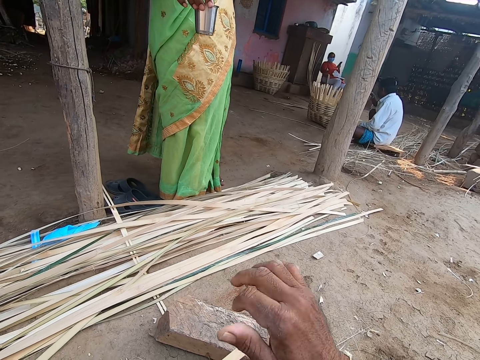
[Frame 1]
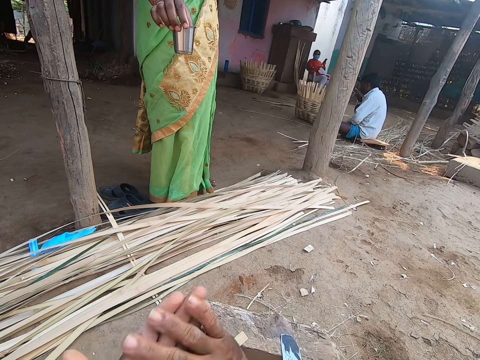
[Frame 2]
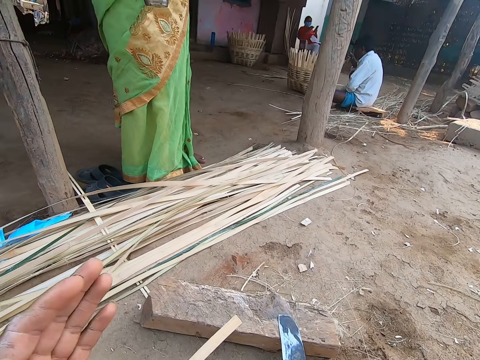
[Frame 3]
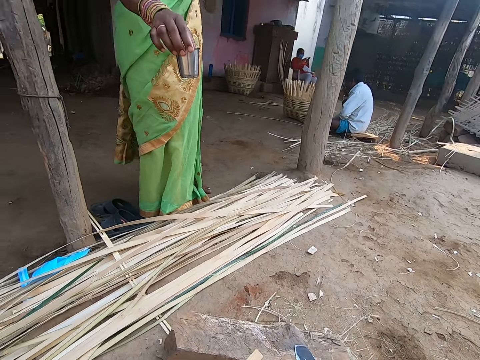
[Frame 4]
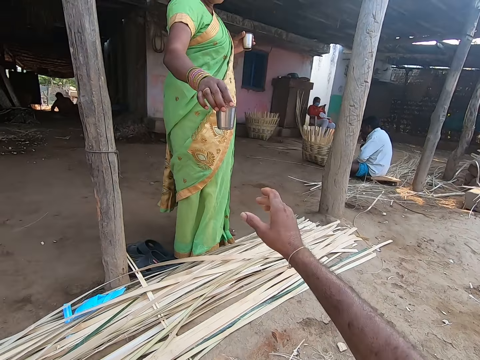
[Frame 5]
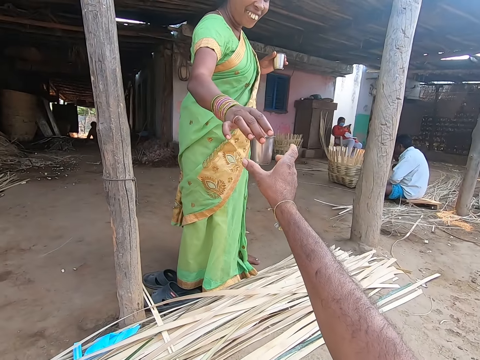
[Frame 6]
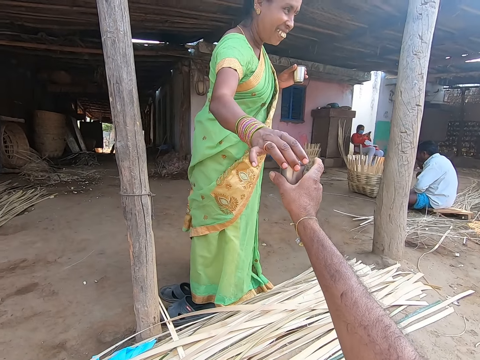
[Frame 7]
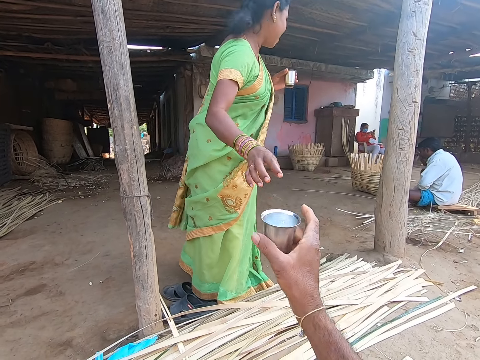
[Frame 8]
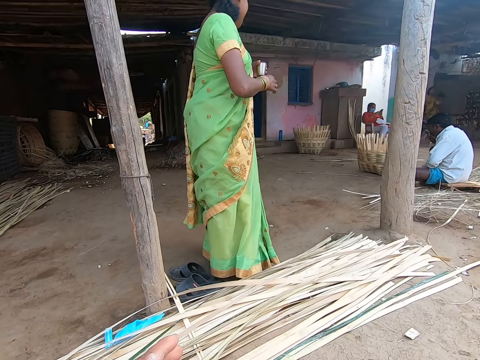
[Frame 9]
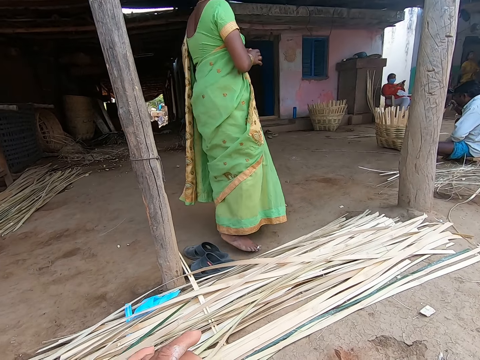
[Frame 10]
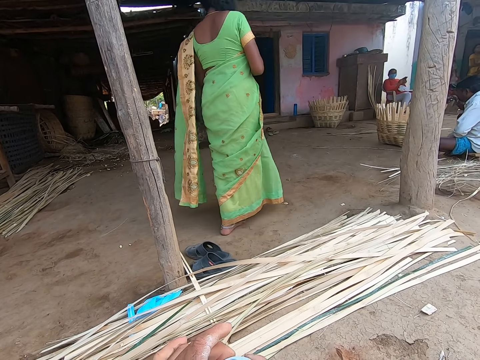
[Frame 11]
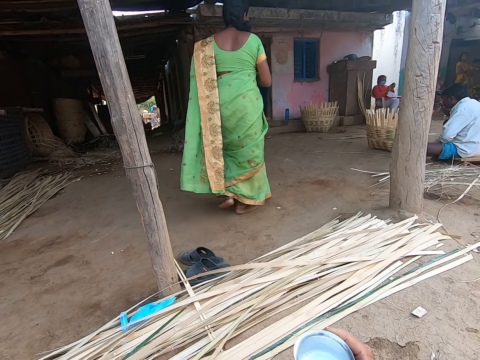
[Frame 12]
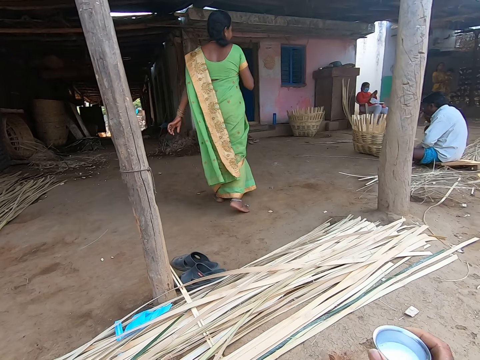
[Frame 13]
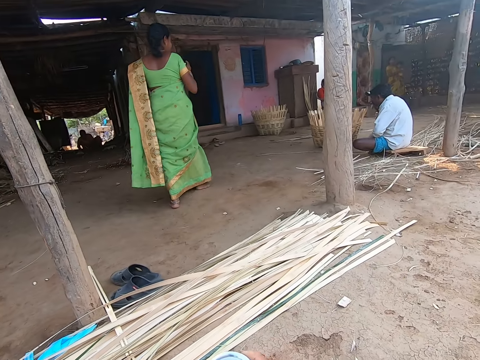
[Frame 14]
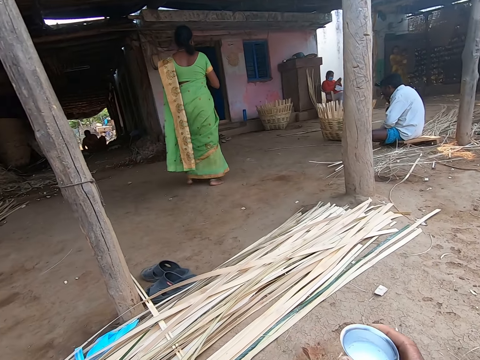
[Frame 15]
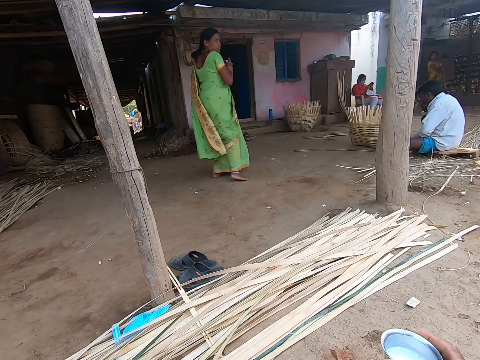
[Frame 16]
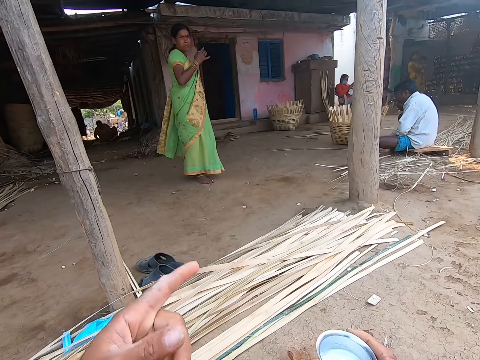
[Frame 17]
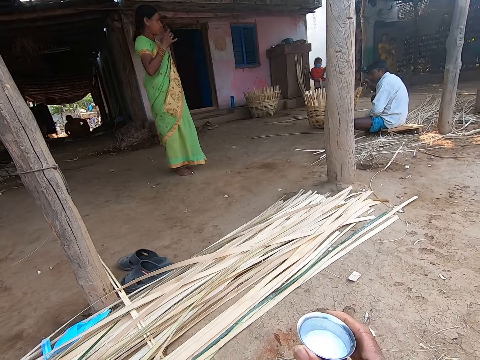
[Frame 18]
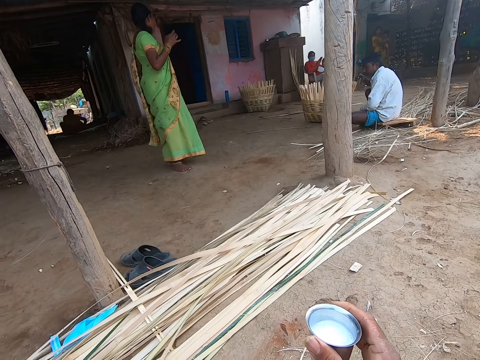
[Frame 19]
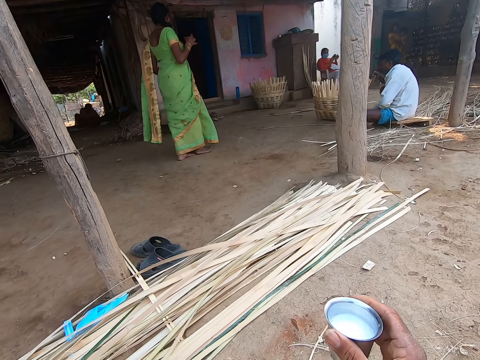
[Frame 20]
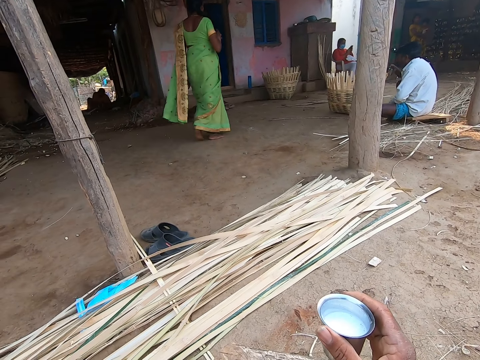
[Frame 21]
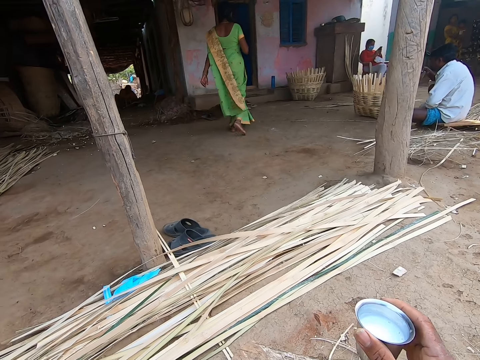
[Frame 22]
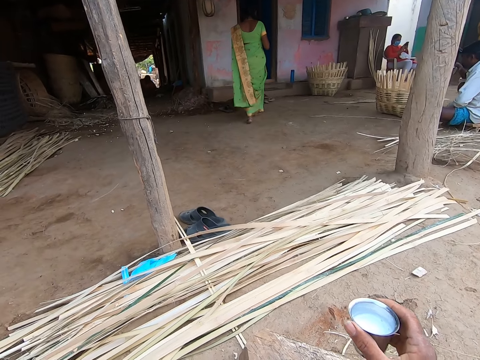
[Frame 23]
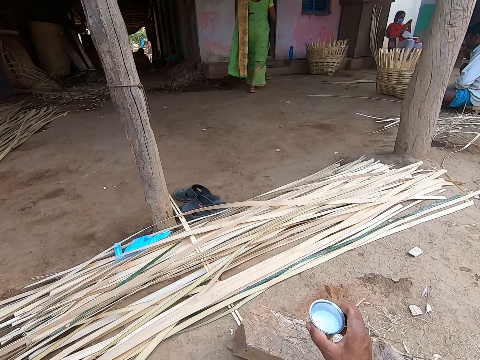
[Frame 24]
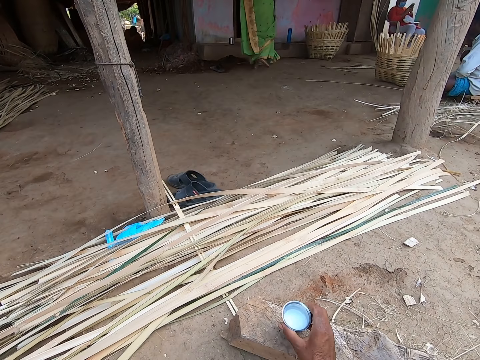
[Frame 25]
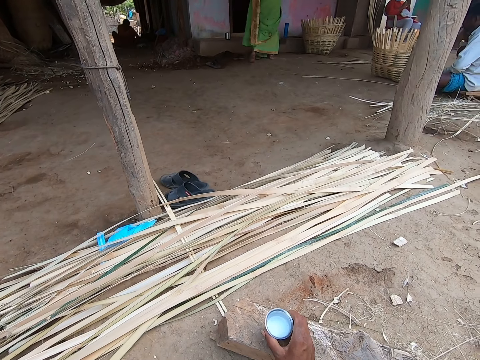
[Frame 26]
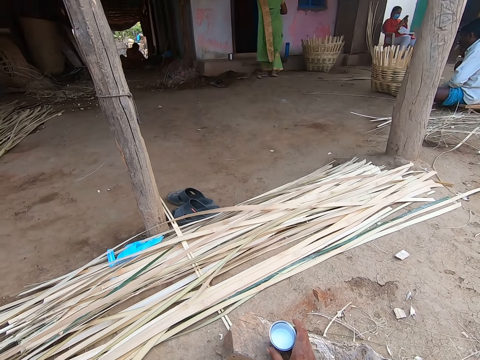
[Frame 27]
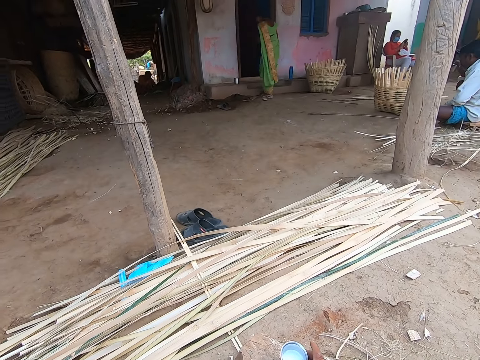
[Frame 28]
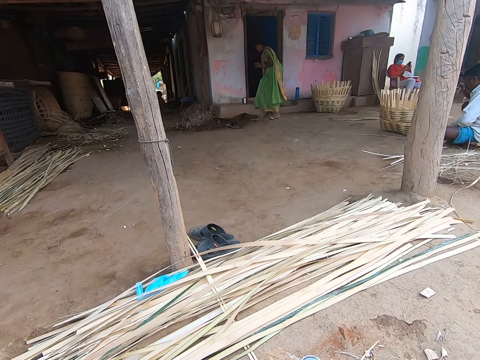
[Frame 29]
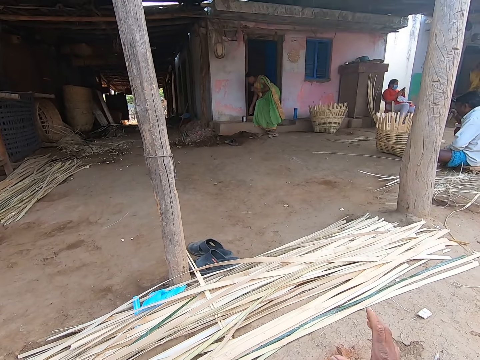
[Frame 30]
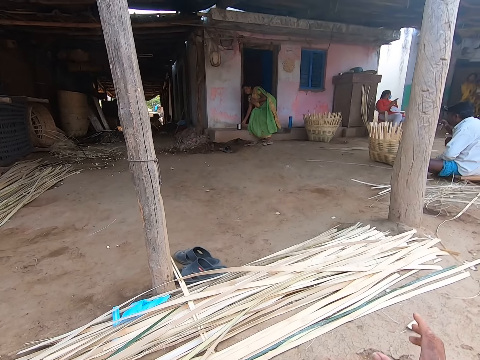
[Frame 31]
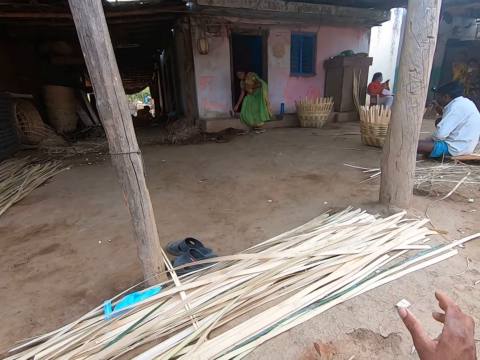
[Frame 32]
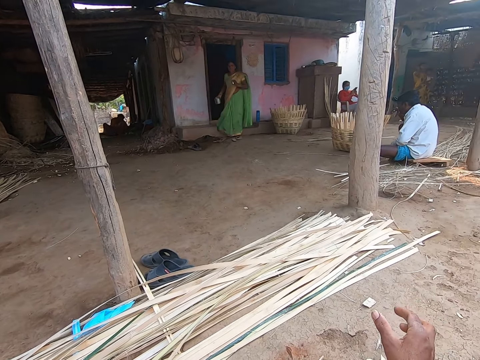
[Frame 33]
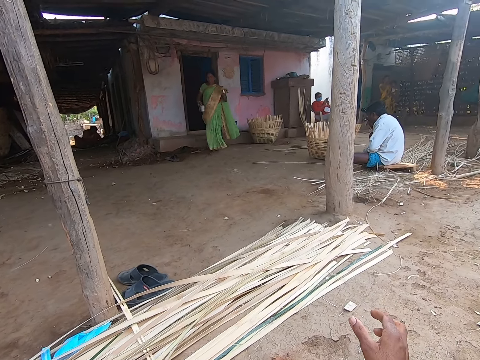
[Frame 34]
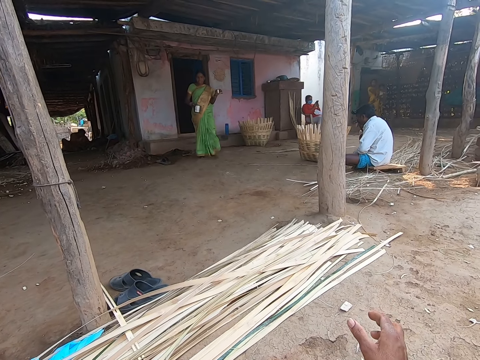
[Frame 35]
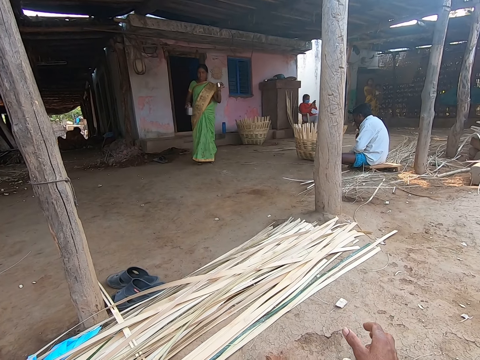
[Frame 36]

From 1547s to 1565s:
A woman passes a cup to the camera wearer with her right hand. The camera wearer takes the silver cup from the woman. The woman passes the cup in her left hand to her right hand. The camera wearer touches the cup with his left hand. He drops the cup on the wood piece with his right hand. He dialogues with the woman. The woman picks up a bowl on a pavement with her right hand.

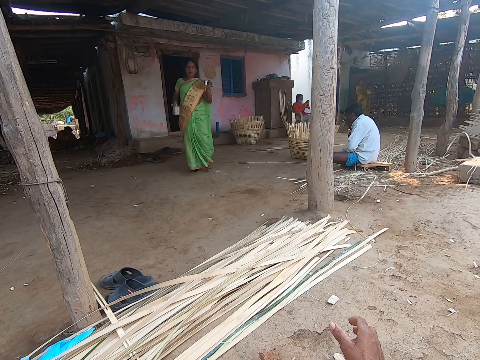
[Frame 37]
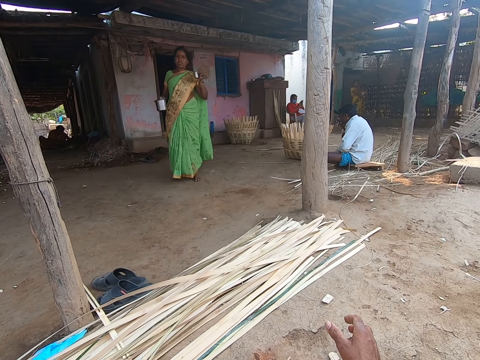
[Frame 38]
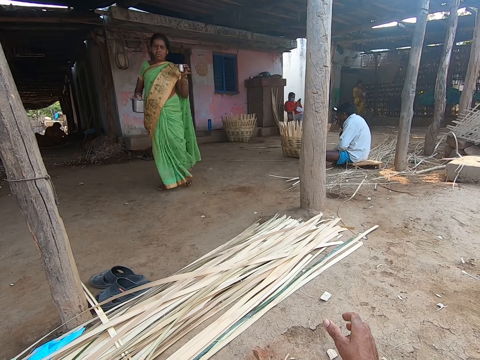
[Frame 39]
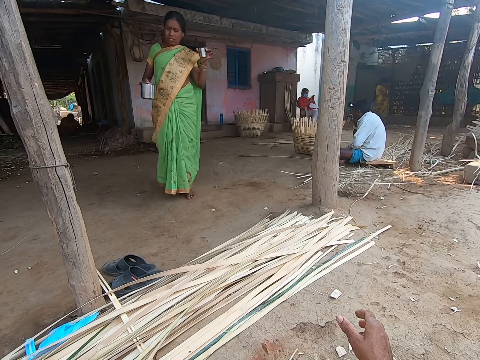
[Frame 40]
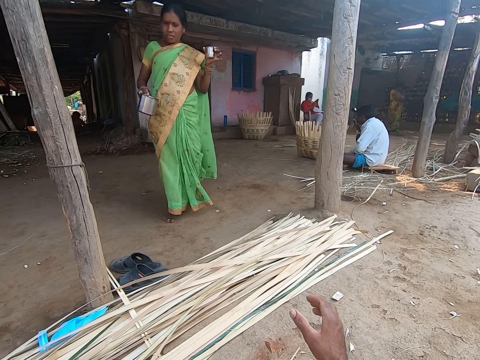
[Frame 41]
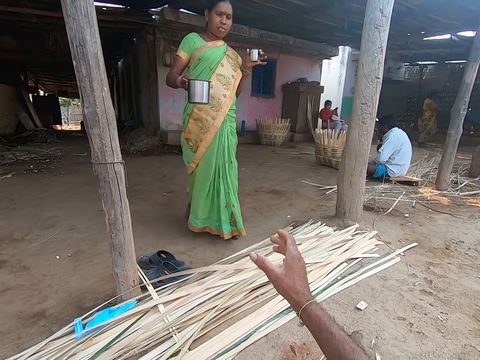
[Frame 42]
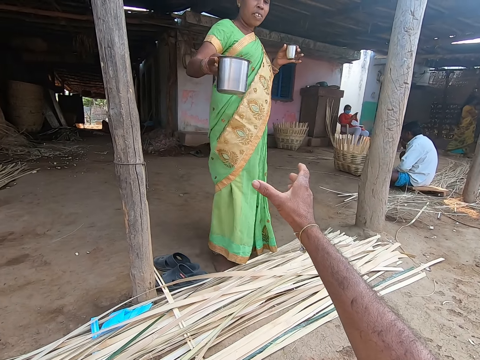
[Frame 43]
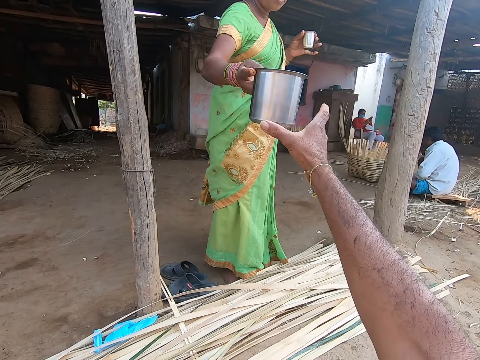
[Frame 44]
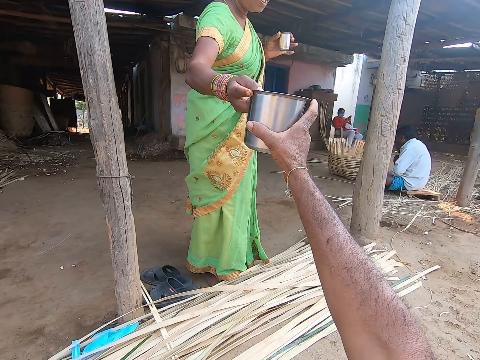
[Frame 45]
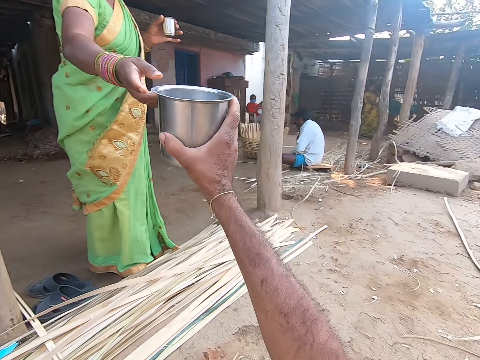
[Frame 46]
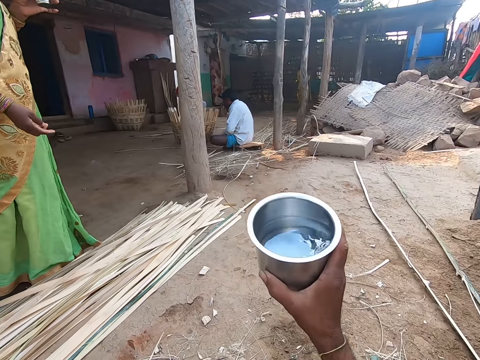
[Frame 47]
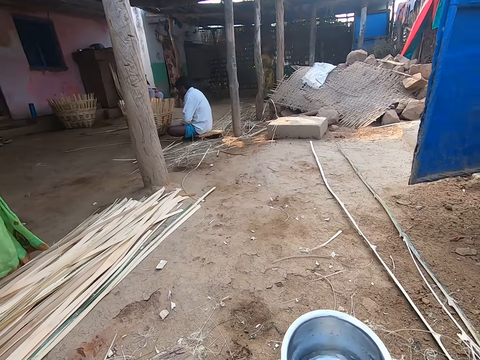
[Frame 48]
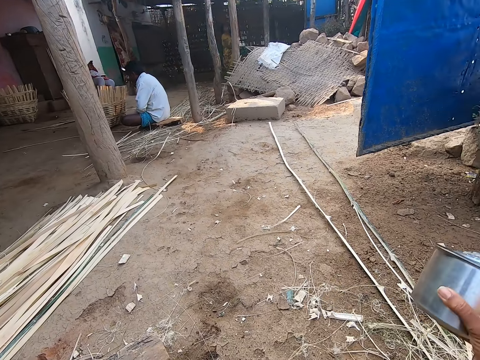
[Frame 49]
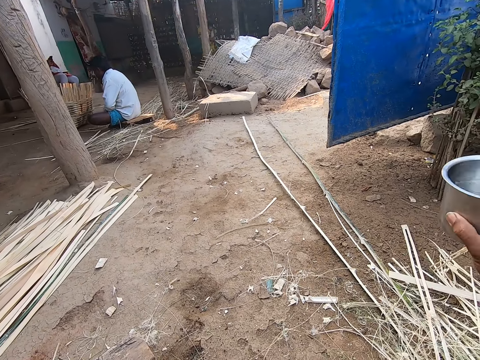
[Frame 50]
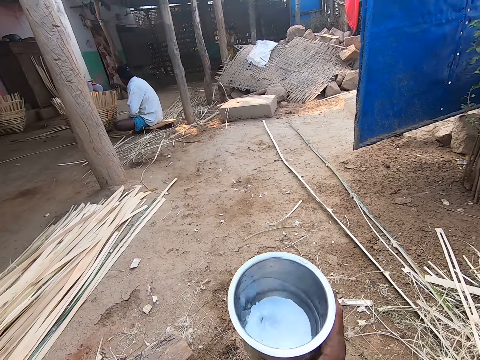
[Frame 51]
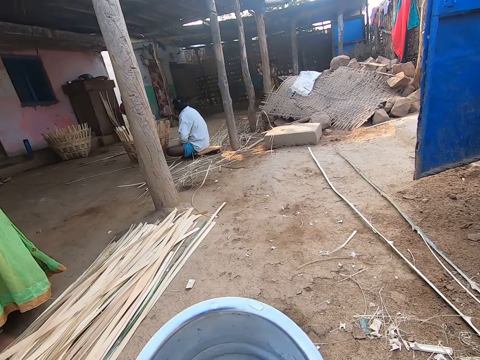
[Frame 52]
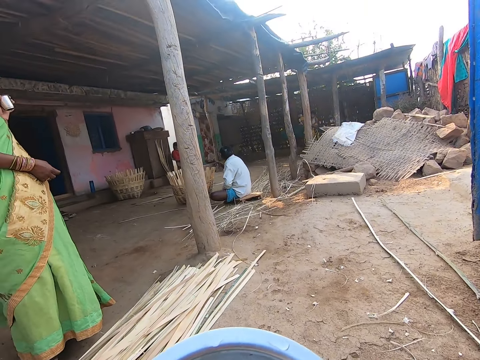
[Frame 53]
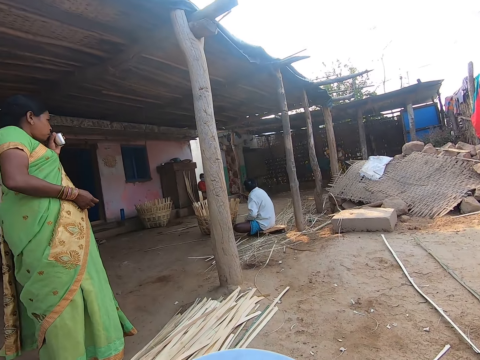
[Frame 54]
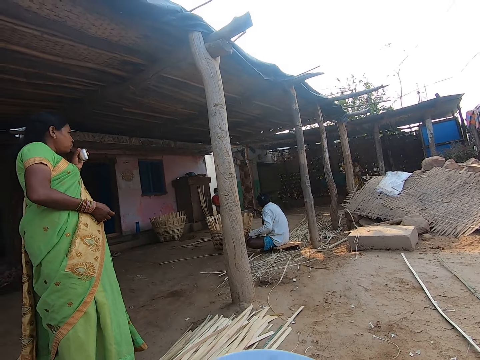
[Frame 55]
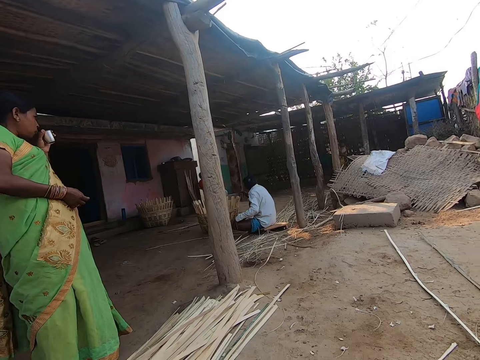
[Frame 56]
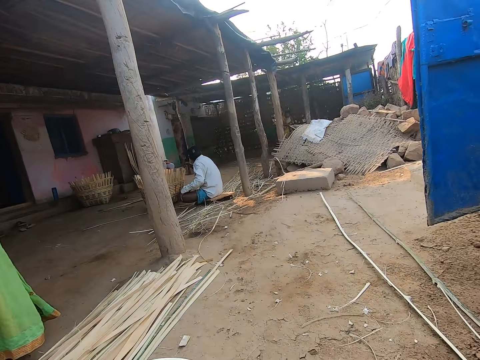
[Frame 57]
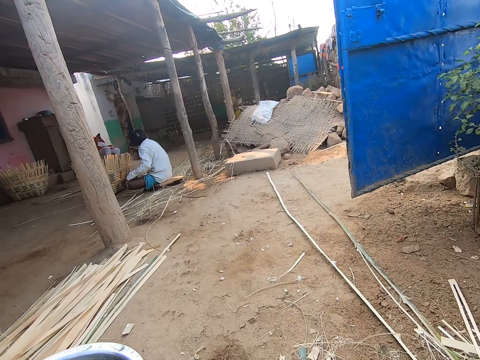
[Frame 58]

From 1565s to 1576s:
A woman passes a bowl to the camera wearer with her right hand. The camera wearer takes a silver jug from the woman. He pours some water from the bowl on the ground with his right hand. He takes some water from the bowl into his mouth.
